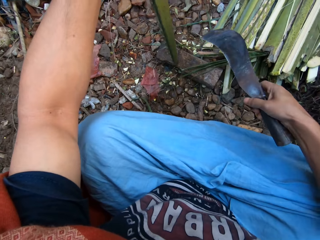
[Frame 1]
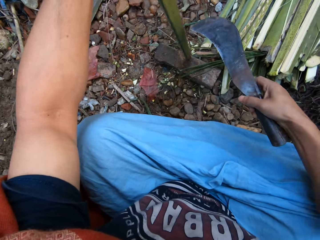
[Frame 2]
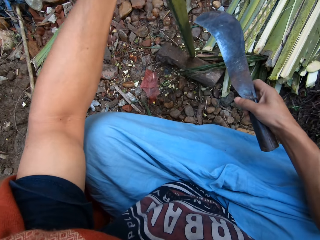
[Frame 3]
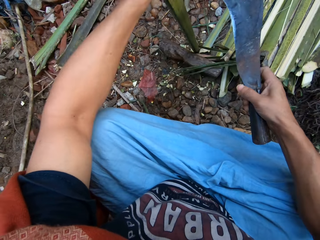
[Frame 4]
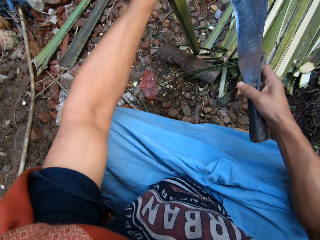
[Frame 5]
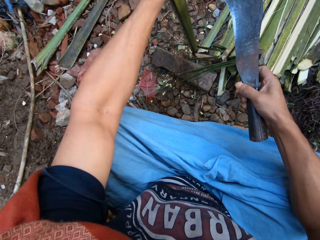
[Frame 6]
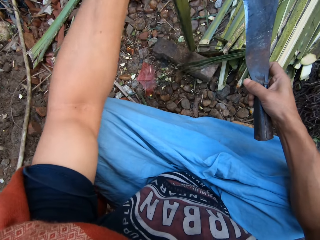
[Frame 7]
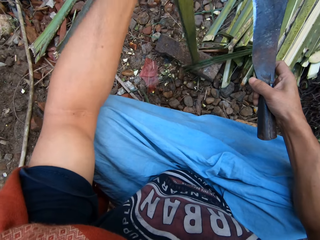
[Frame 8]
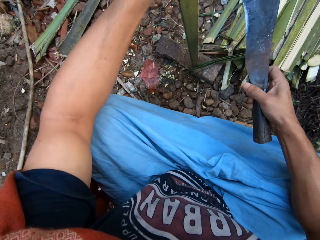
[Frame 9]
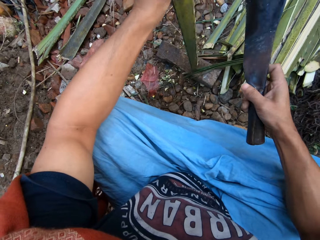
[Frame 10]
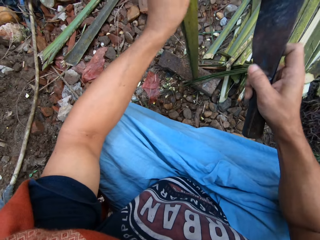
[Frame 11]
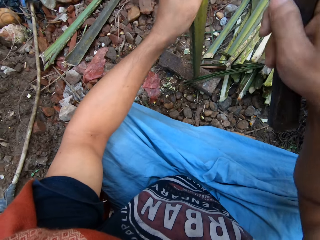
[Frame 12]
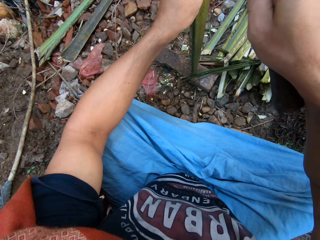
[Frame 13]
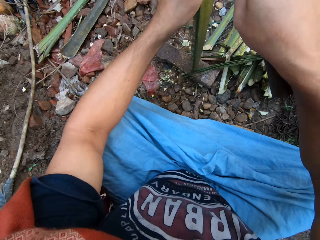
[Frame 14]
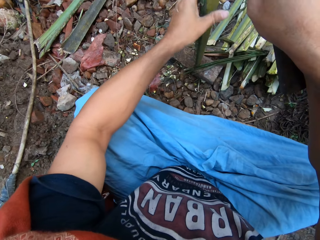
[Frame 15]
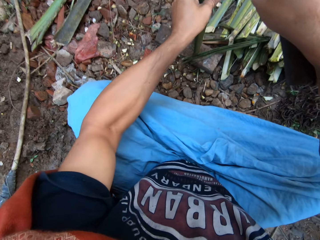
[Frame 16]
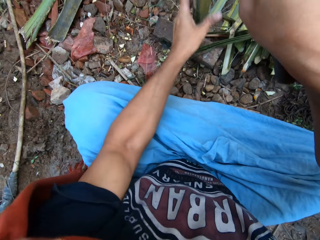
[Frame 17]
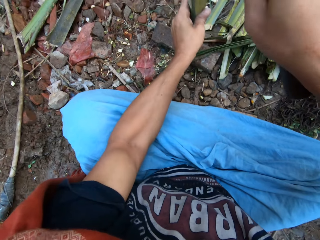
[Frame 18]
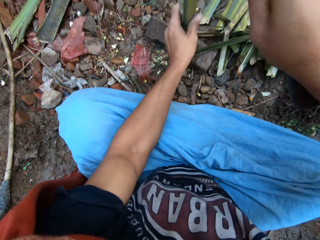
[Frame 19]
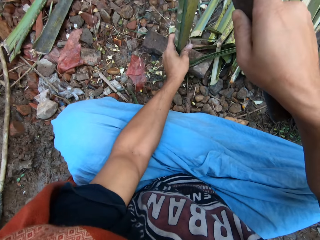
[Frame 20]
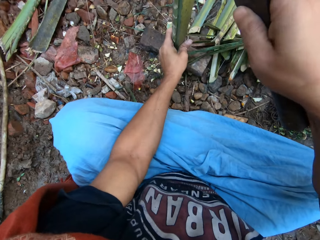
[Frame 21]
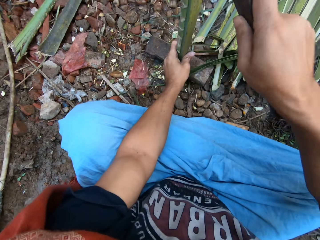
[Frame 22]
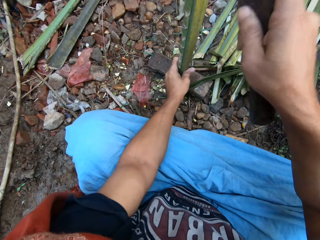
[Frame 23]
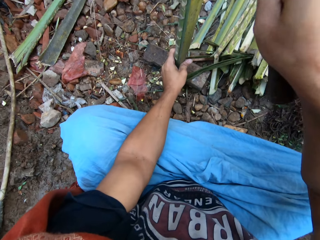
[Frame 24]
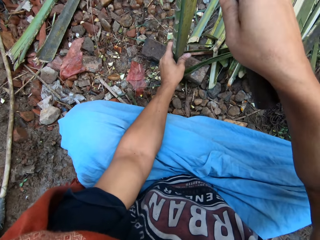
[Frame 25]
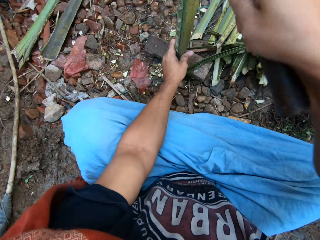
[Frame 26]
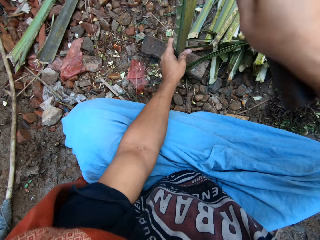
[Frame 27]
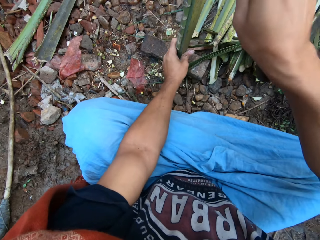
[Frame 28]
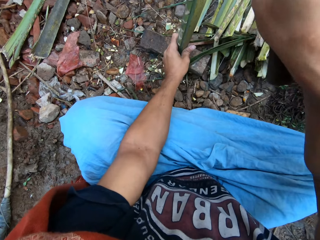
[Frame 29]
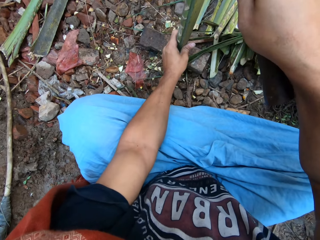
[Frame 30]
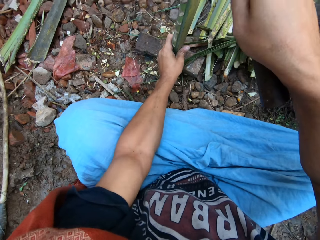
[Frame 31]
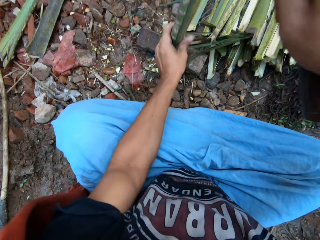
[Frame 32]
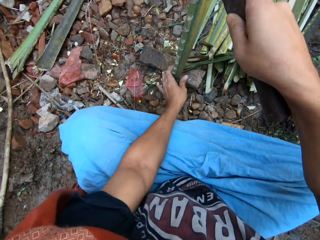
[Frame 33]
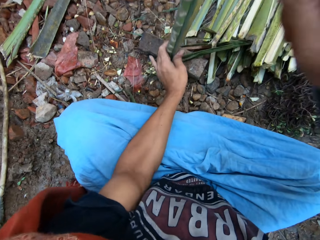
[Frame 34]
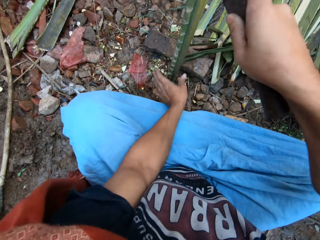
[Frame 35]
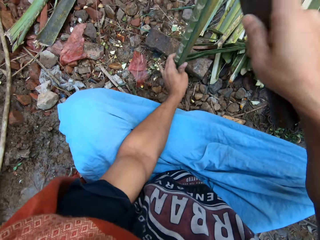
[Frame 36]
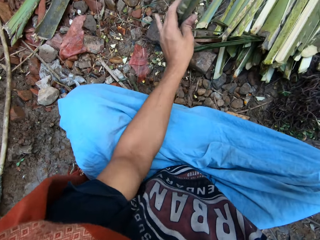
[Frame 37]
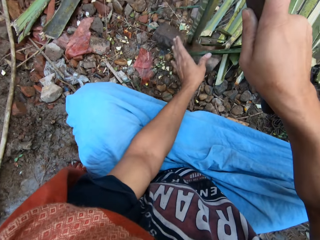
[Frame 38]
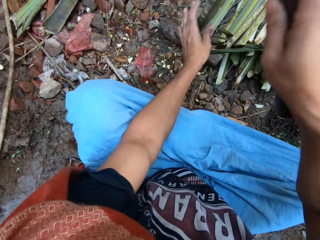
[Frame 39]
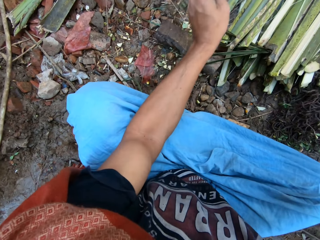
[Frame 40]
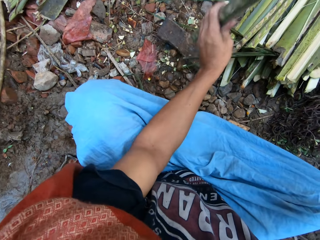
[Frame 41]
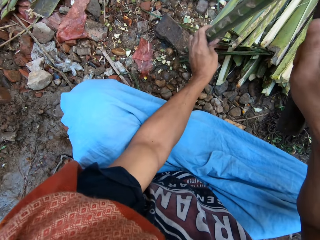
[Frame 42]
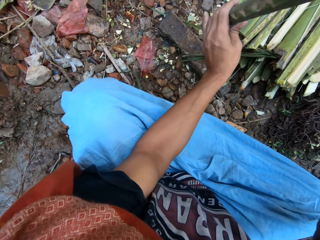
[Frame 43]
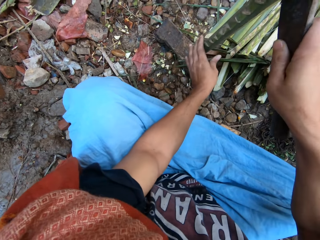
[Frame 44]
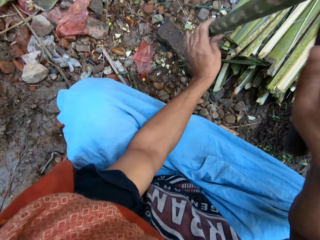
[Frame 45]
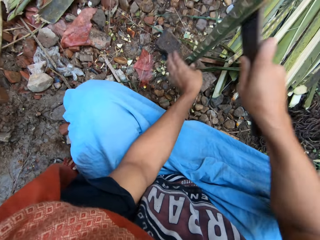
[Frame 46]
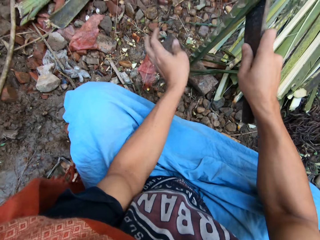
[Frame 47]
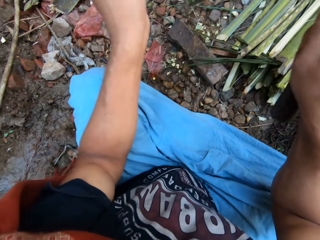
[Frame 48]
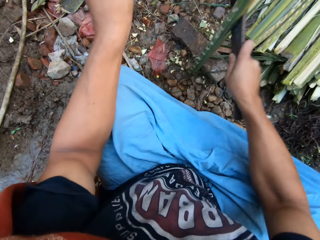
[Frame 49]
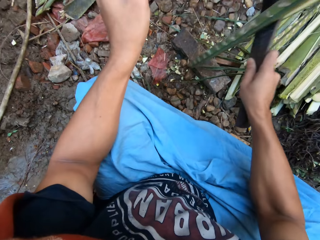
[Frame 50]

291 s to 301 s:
The camera wearer places the bamboo stick on the wood with his left hand. He does so again. He cuts the bamboo branch with a machete. He places the cleaver on the bamboo stick in his left hand with his right hand. He hits the bamboo stick in his right hand on the wood. He places the cleaver on the bamboo stick in his left hand with his right hand. He does so again. He hits the bamboo stick on the ground with the cleaver in his right hand. He places his left hand on the bamboo stick in his right hand. He hits the bamboo stick on the wood with the cleaver in his right hand.

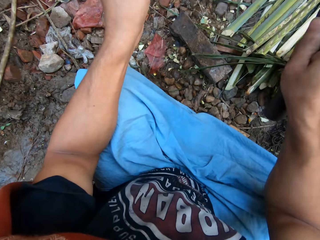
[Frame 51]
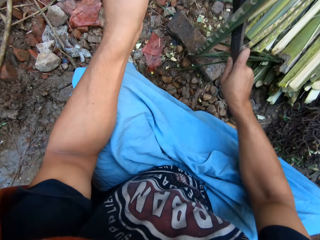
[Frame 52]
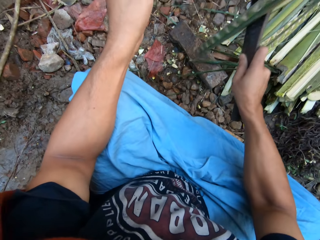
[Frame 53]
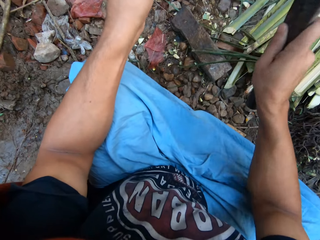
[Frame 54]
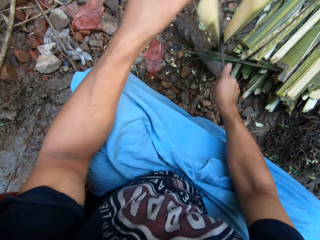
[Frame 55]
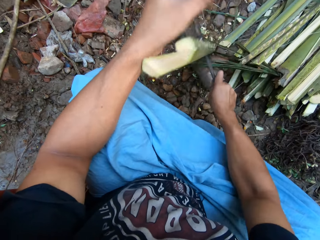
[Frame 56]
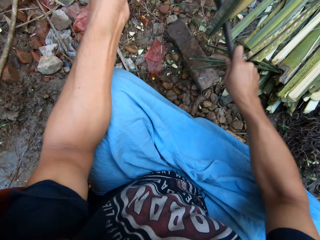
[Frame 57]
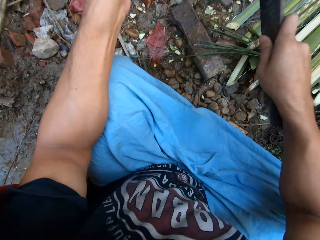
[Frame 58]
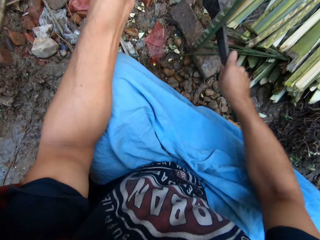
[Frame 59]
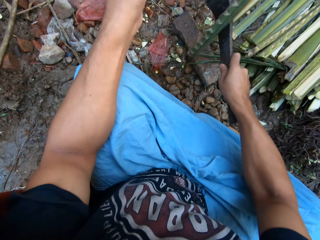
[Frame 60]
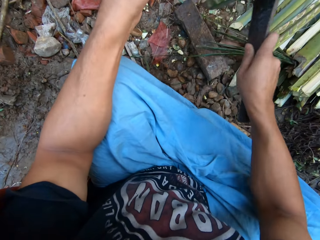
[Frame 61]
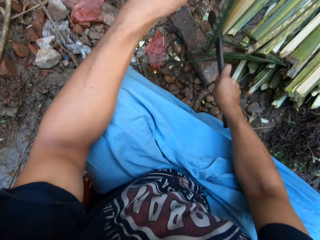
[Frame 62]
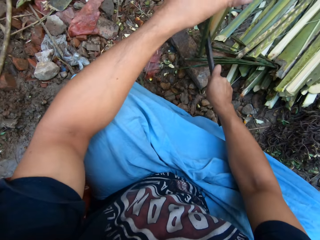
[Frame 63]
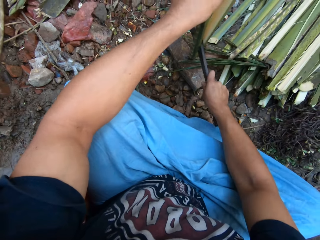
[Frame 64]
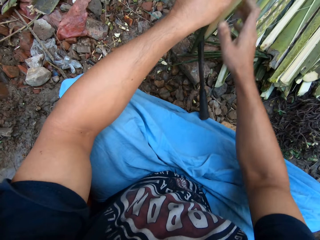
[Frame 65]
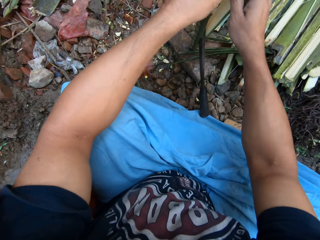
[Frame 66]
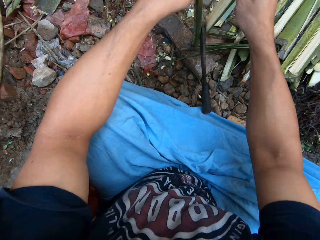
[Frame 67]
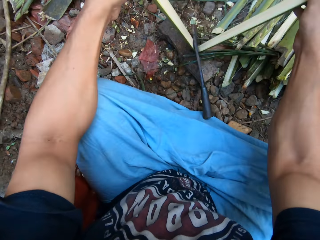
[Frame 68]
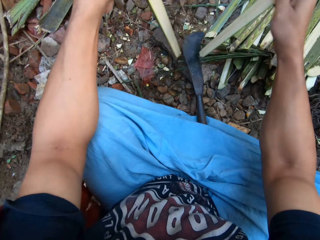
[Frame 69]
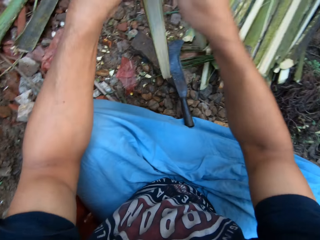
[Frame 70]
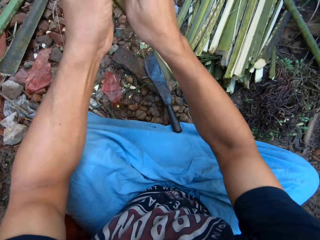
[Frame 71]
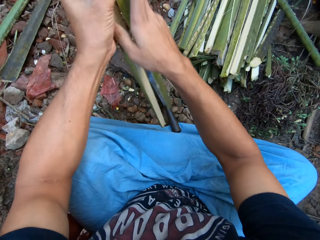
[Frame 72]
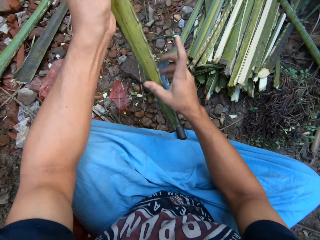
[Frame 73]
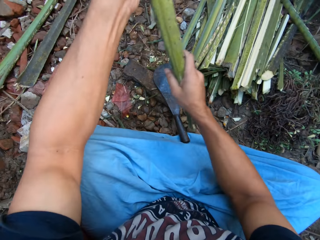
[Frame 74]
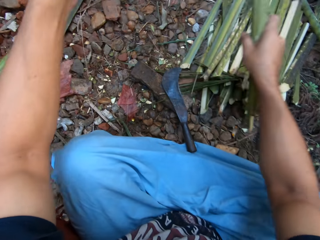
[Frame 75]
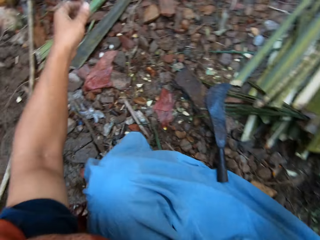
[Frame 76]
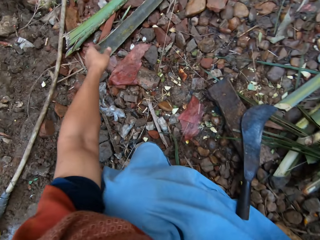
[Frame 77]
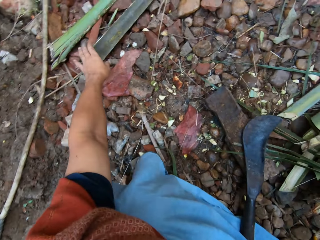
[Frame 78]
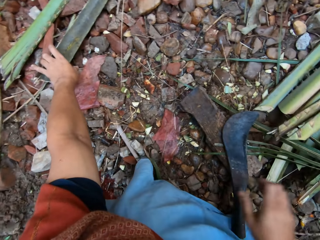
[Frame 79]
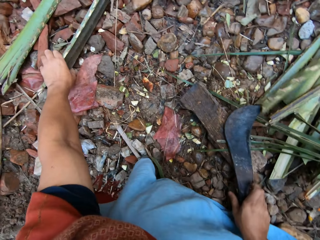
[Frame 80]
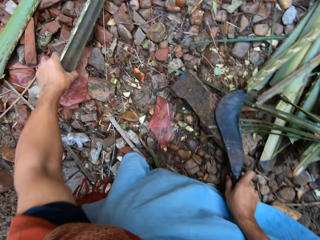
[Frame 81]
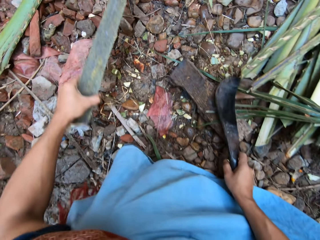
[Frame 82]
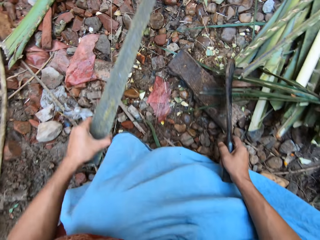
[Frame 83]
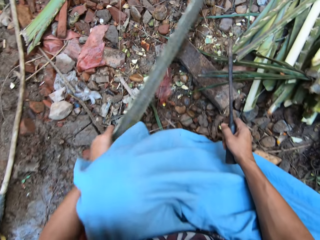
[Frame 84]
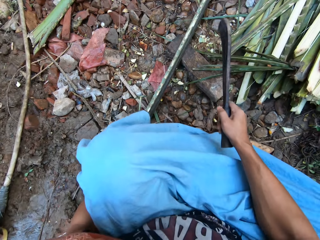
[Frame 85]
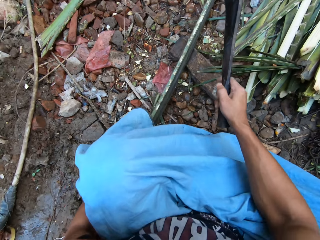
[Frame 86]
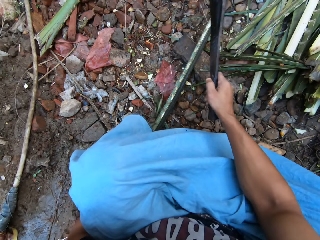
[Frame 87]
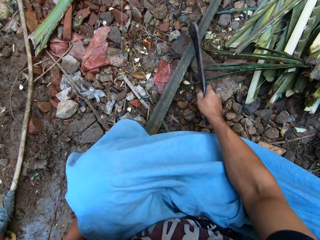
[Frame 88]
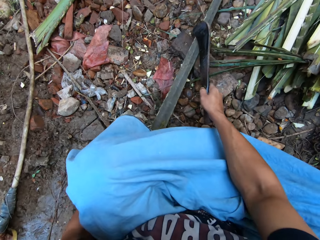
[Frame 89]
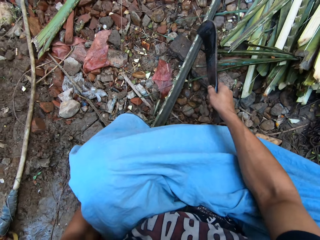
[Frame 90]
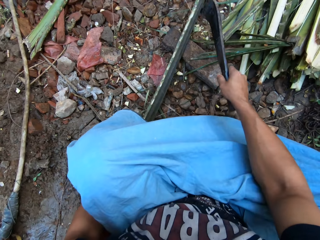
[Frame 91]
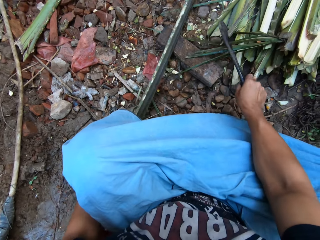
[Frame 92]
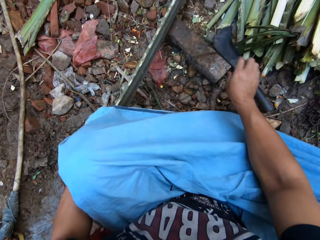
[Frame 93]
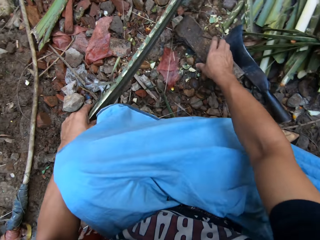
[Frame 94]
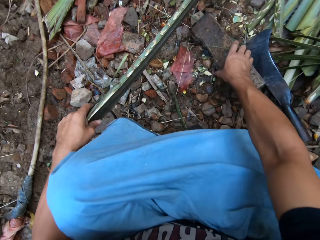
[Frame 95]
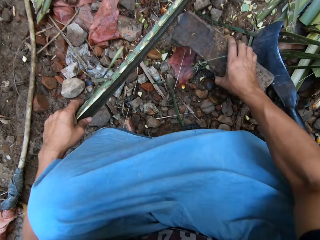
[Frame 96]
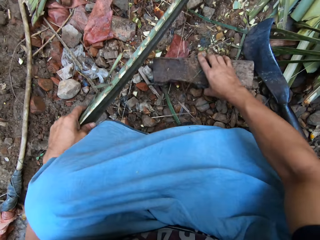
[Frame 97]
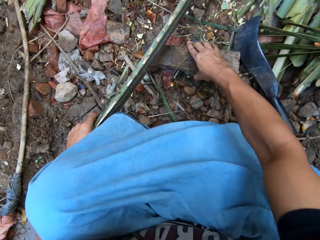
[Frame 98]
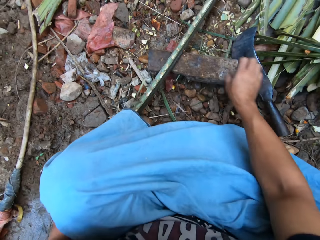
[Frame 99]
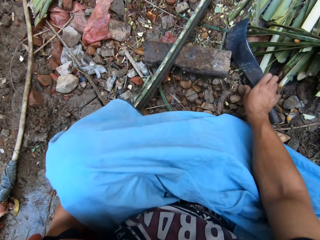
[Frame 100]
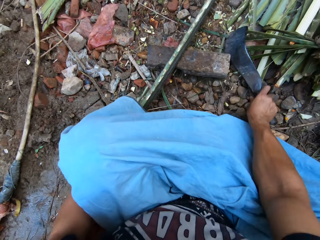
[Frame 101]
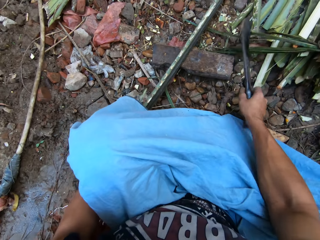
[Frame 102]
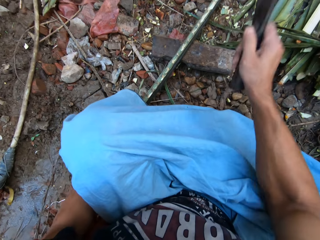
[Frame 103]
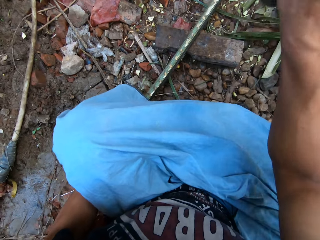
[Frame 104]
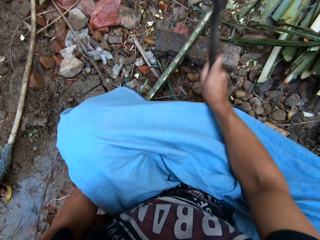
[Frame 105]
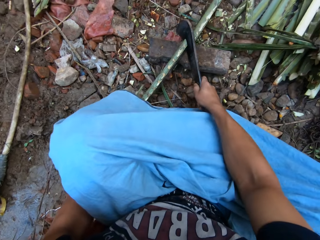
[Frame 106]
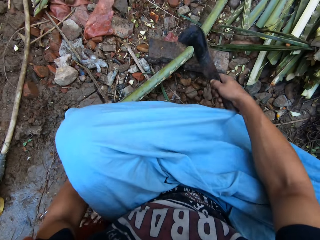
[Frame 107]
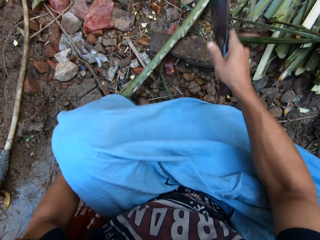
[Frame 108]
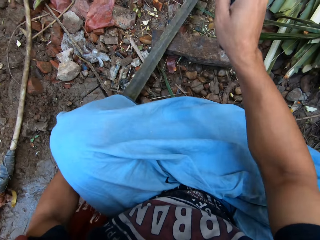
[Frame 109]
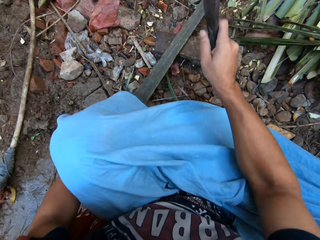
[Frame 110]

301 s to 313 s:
The camera wearer hits the bamboo stick on the ground with the cleaver in his right hand. He hits the bamboo stick on the wood with the cleaver in his right hand. He places his left hand on the bamboo stick on the wood. He places his right hand on the bamboo stick on the wood. He divides the bamboo stick on the wood with both hands. He places a bamboo stick in his left hand with his right hand. He places his right hand on the bamboo sticks in his right hand. He puts the bamboo branches on the heap. He places his right hand on the cleaver on the ground. He takes a bamboo stick from the ground with his left hand. He takes the cleaver from the ground with his right hand. He places the bamboo stick on the wood with his left hand. He places the cleaver in his right hand on the bamboo stick in his left hand. He cuts the bamboo branch with a machete. He places the cleaver on the ground with his right hand. He takes the wood from the ground with his right hand. He places the wood on the ground with his right hand. He adjusts the wood on the ground with his right hand. He places the bamboo stick on the wood with his left hand. He takes the cleaver from the ground with his right hand. He cuts the bamboo stick on the wood with the cleaver in his right hand.
